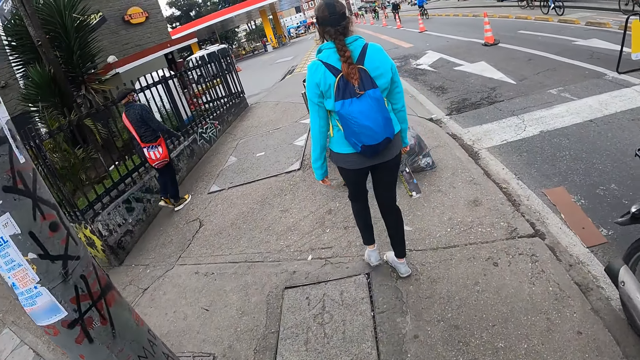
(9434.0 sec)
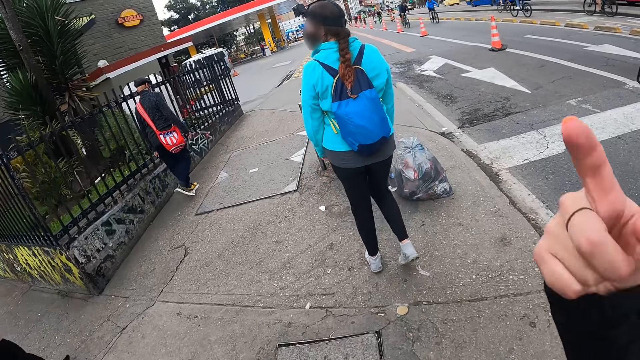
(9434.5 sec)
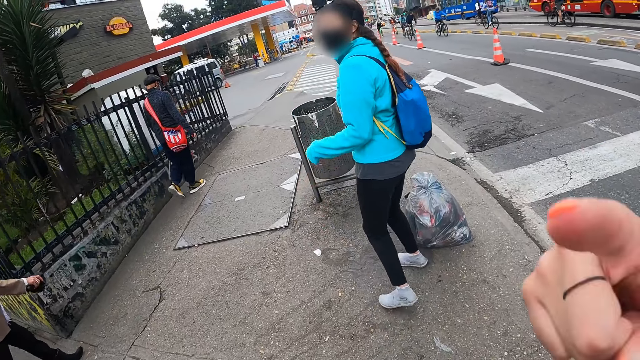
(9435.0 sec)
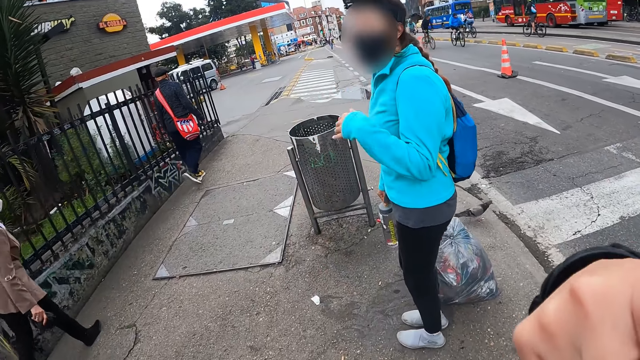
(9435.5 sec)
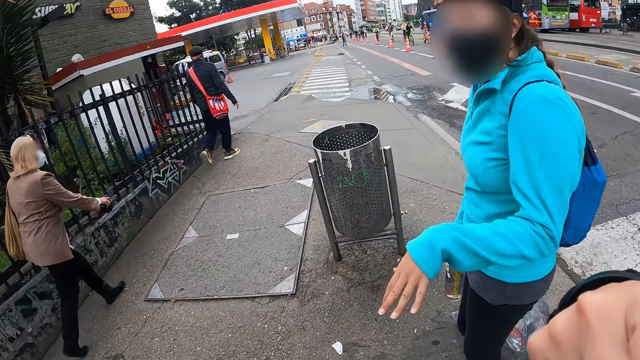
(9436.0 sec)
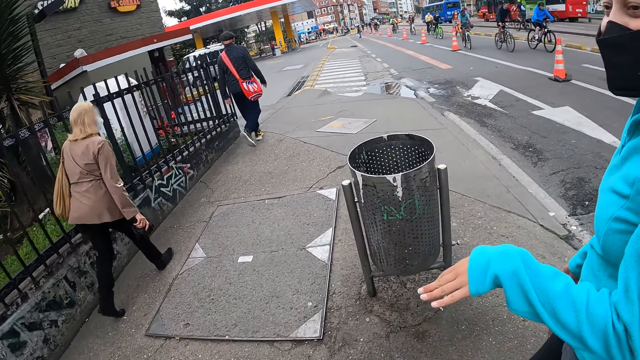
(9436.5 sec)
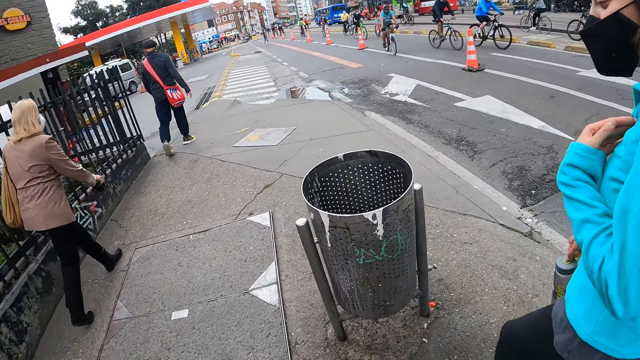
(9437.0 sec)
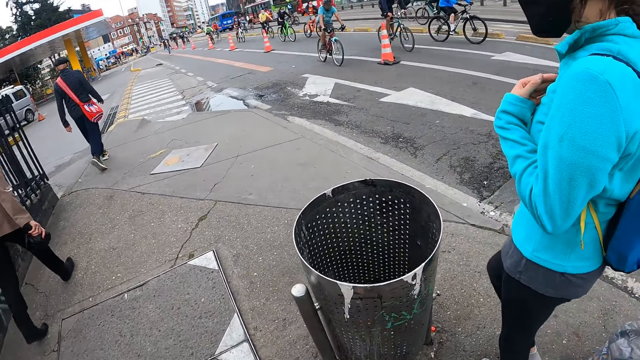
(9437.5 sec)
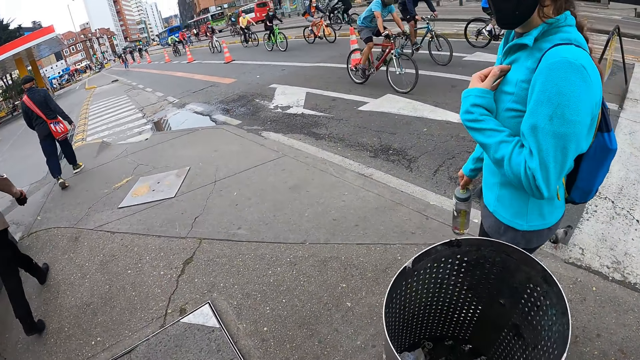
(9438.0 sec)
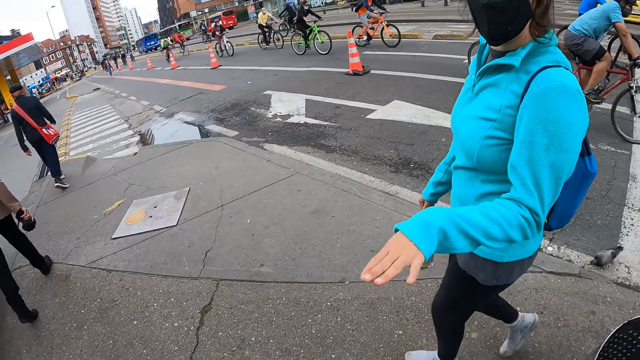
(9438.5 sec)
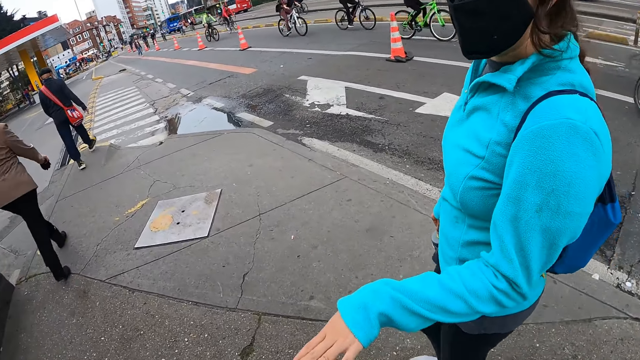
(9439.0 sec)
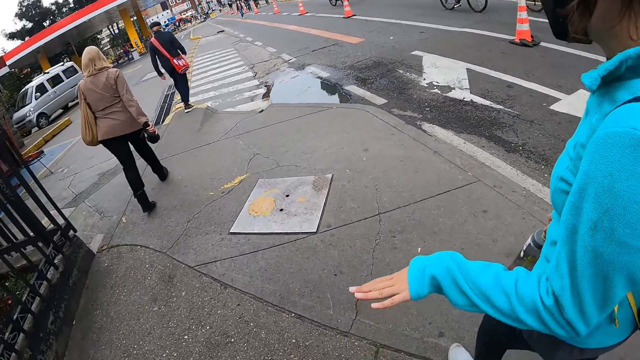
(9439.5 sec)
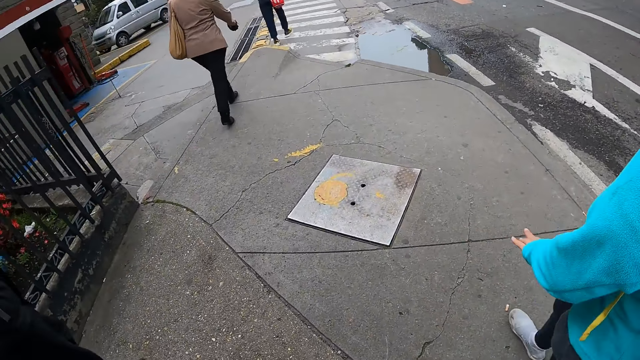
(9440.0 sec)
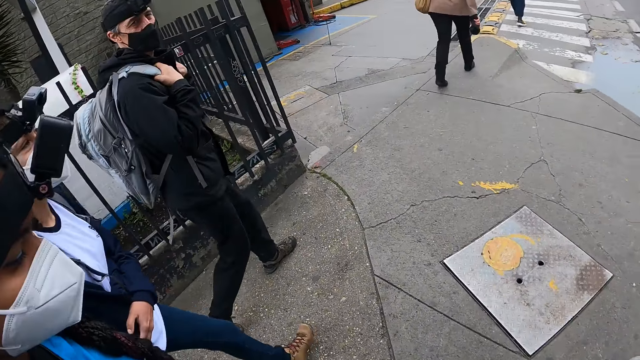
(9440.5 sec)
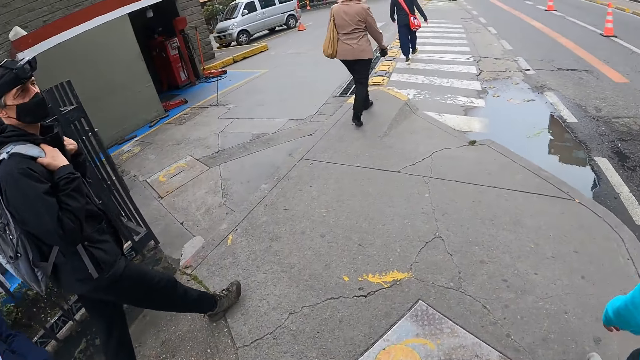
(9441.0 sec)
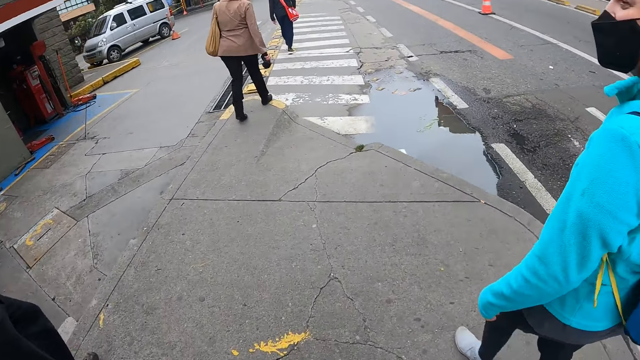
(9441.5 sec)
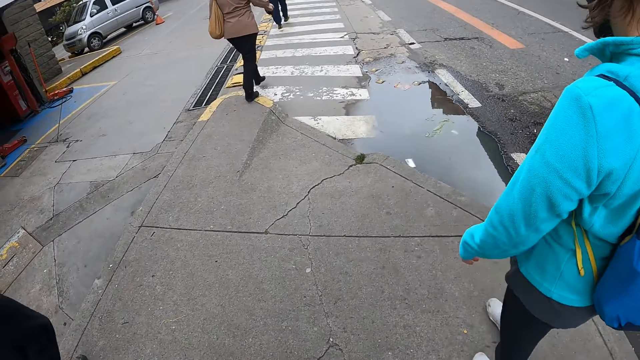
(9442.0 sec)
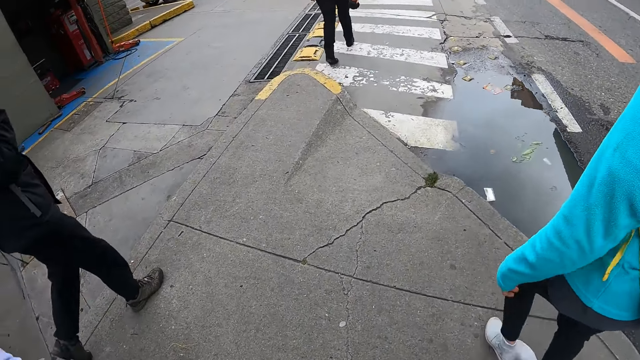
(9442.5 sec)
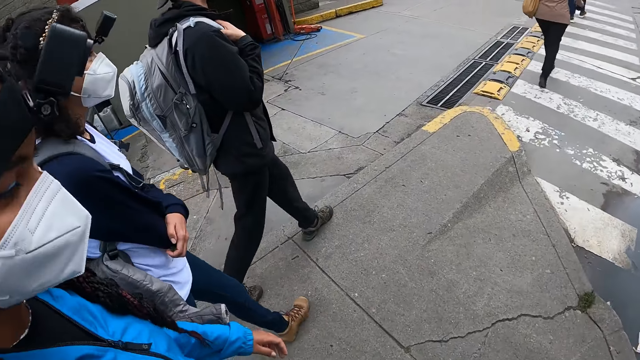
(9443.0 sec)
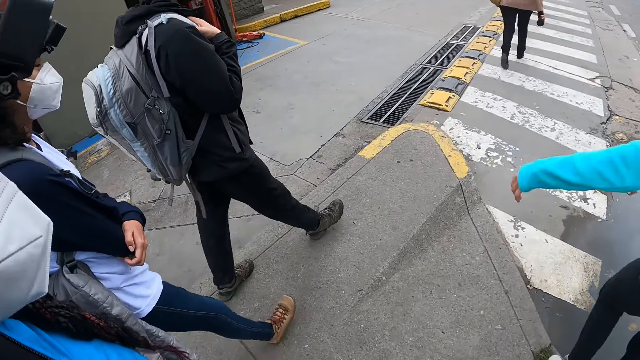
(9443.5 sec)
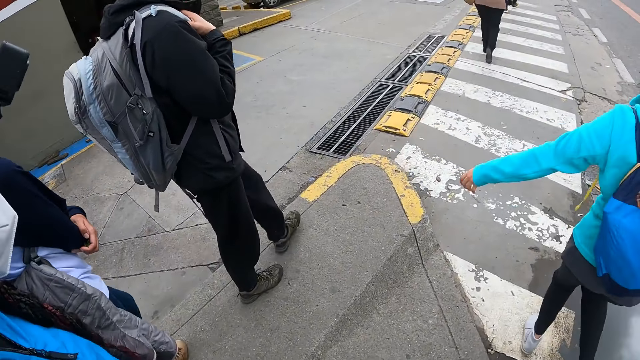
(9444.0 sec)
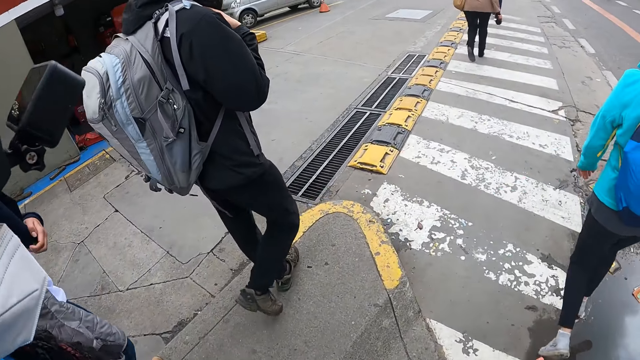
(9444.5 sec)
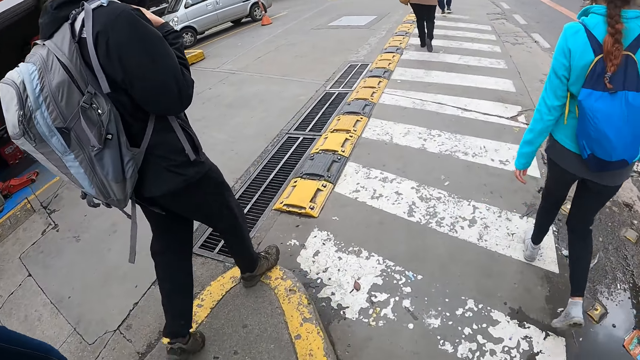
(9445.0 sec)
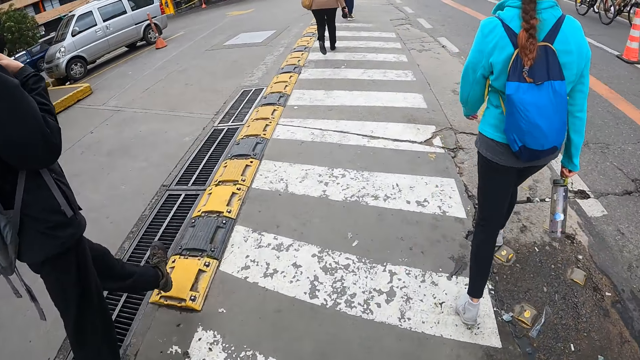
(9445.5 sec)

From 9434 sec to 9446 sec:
The camera wearer interacts with a woman. The woman moves her hand. The camera wearer walks on the pavement.

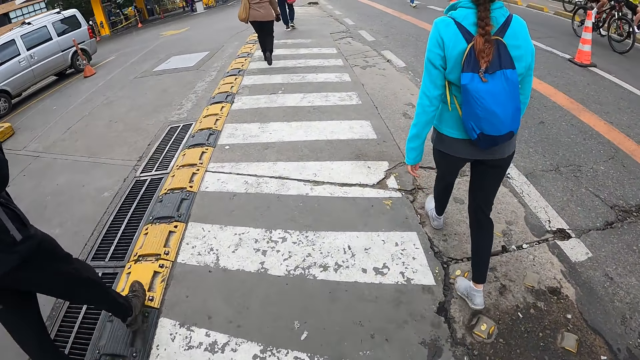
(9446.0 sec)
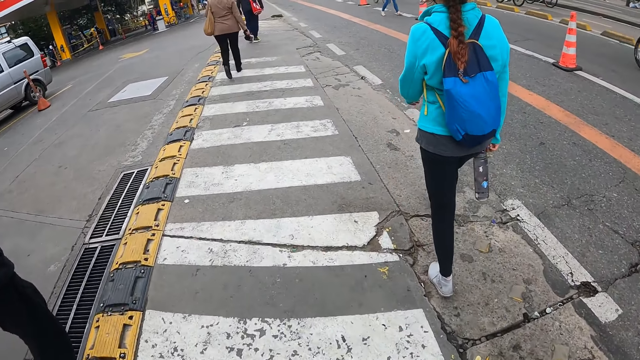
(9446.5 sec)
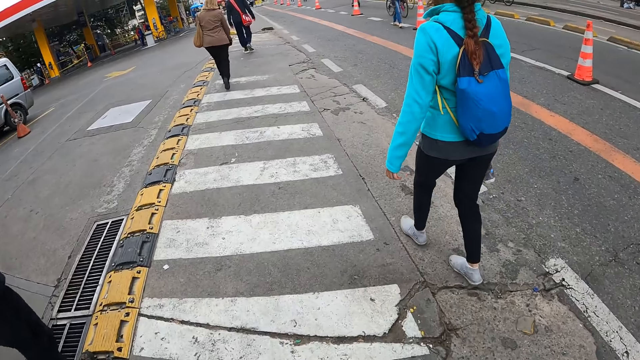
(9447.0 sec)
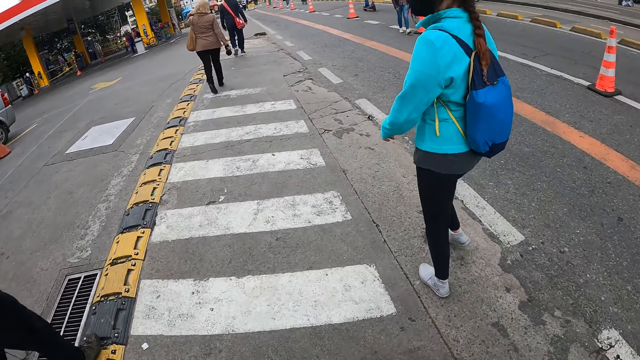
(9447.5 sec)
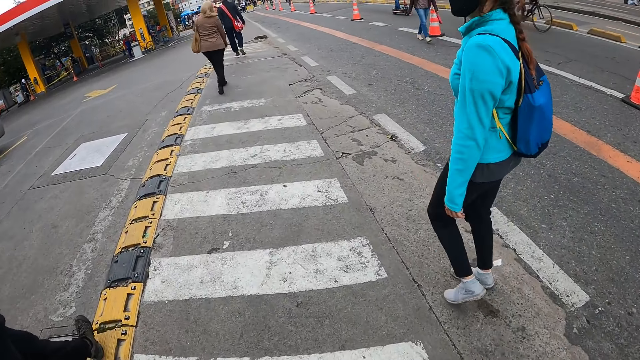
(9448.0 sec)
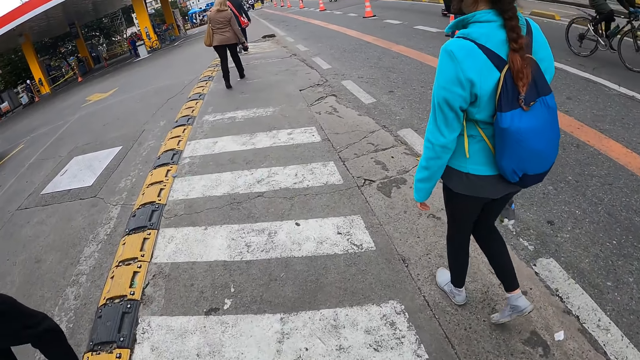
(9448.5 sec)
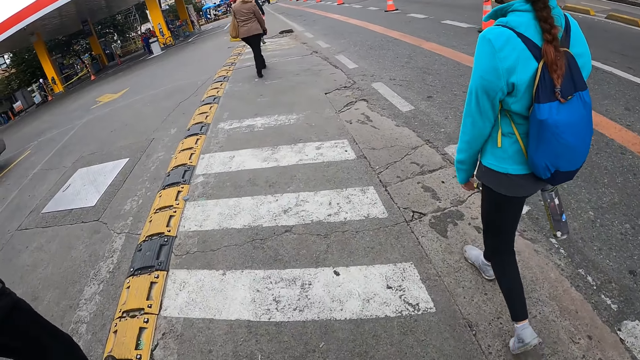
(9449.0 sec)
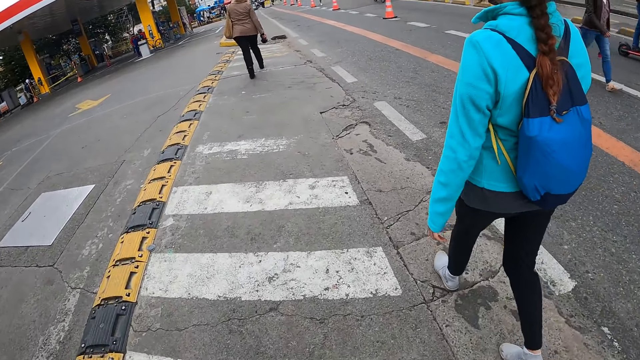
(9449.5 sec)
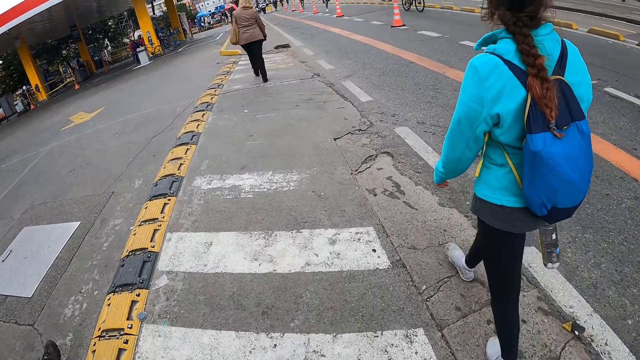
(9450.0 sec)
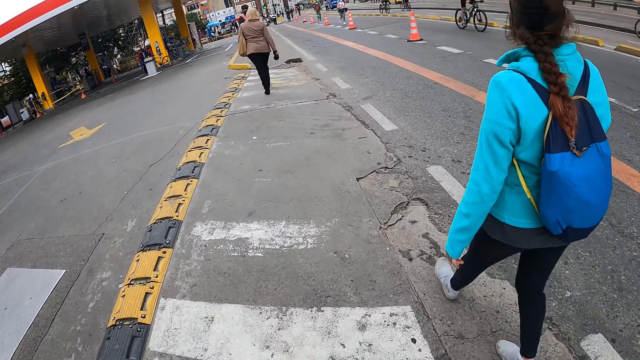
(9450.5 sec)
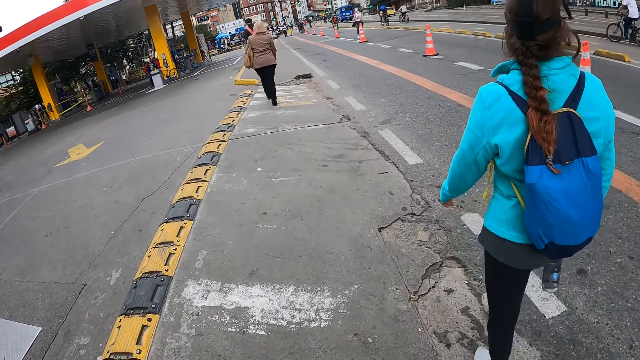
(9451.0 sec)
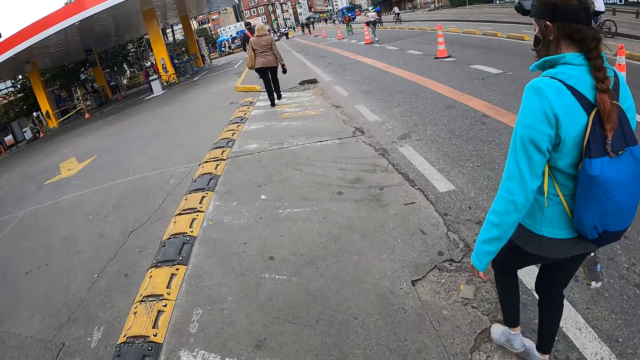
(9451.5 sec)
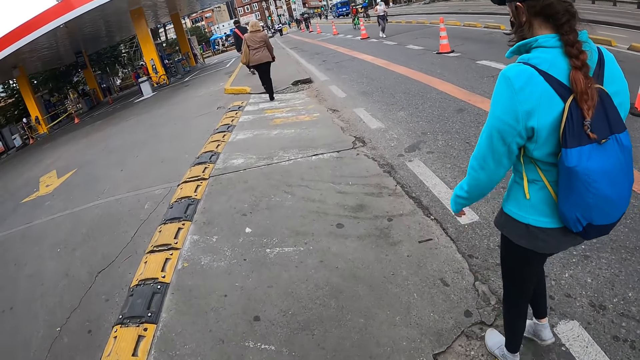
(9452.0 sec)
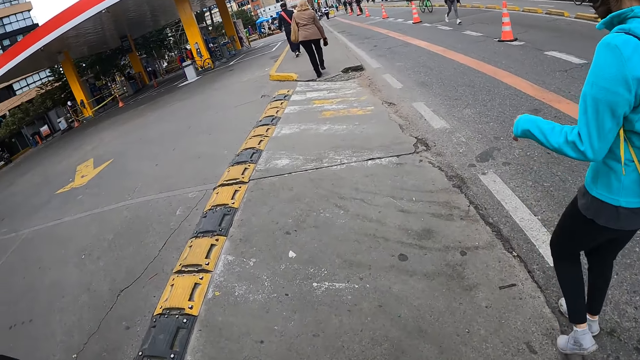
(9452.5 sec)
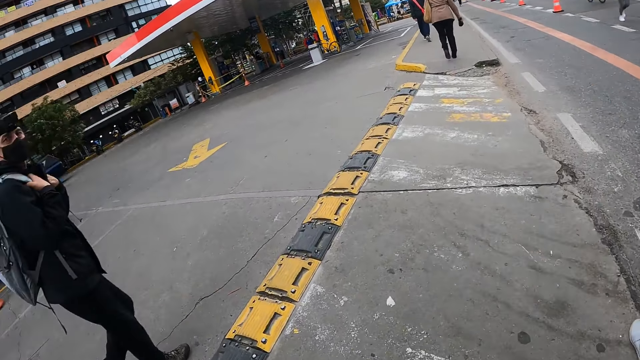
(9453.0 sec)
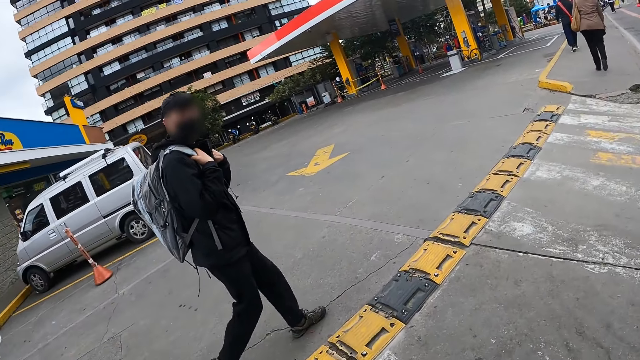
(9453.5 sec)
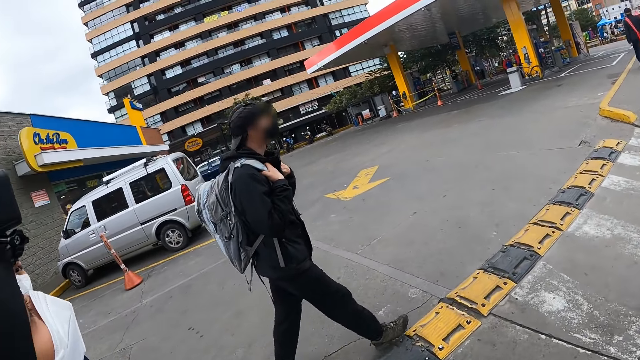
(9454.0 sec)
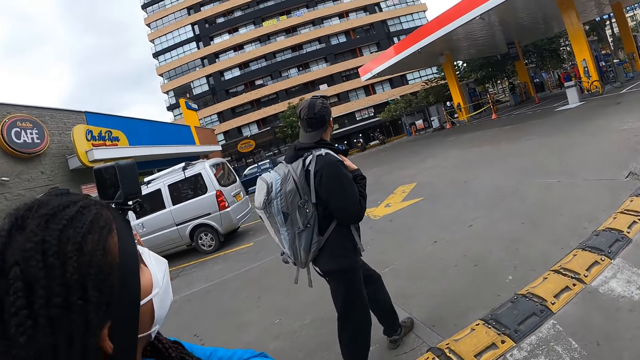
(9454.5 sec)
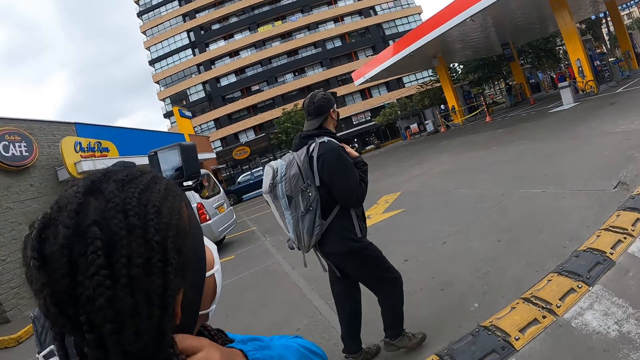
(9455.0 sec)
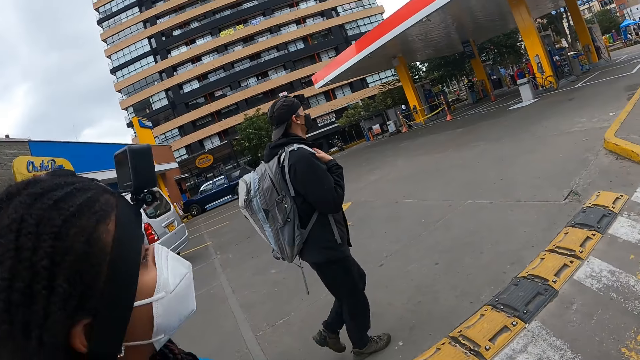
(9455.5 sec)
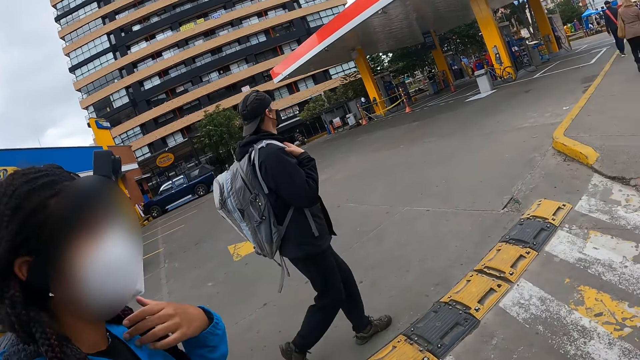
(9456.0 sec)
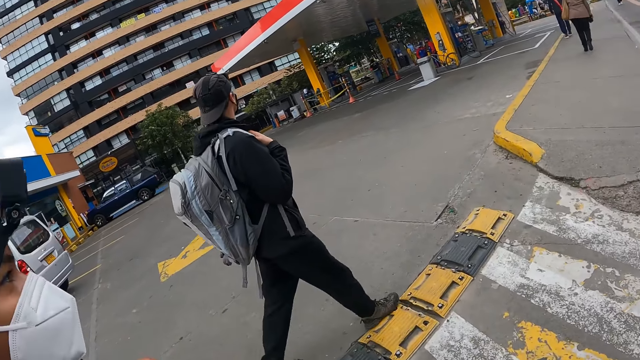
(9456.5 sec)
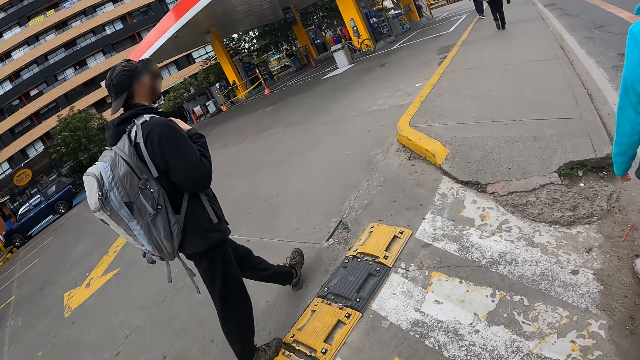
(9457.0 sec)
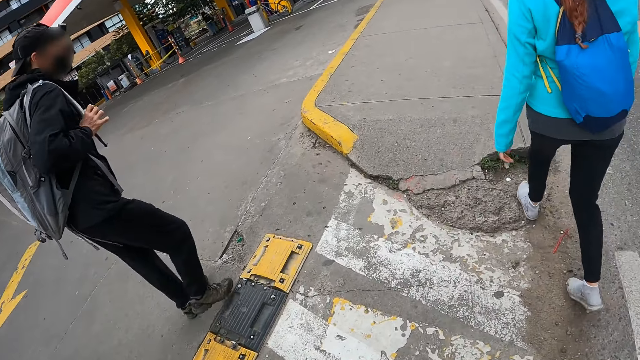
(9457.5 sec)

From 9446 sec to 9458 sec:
The camera wearer interacts with a man.
